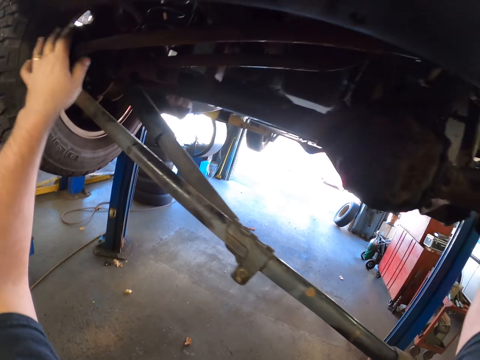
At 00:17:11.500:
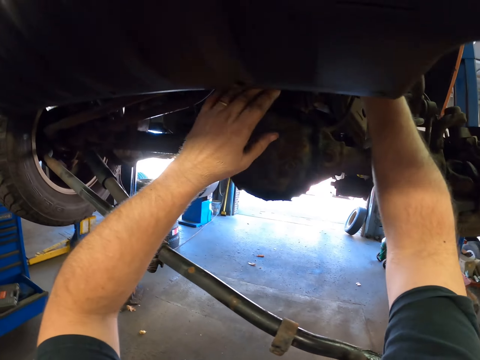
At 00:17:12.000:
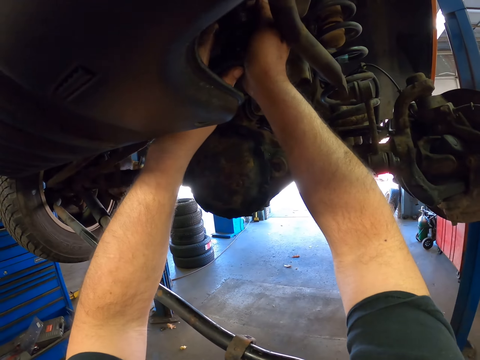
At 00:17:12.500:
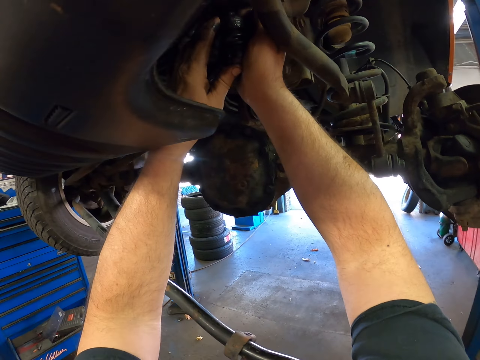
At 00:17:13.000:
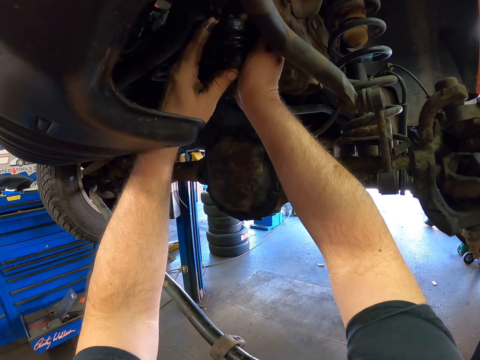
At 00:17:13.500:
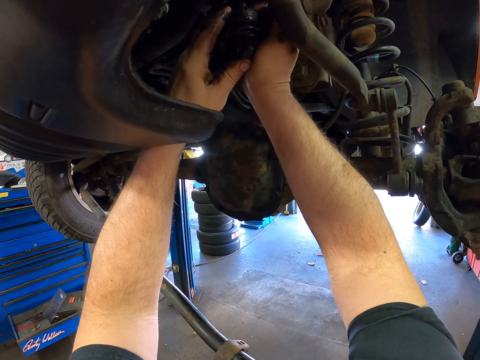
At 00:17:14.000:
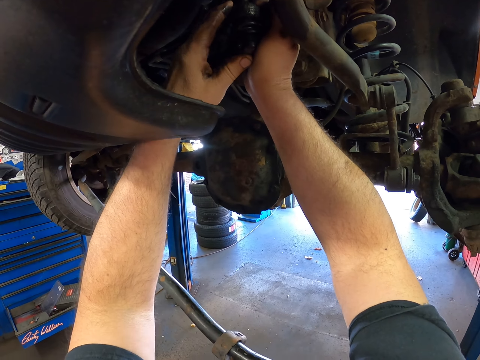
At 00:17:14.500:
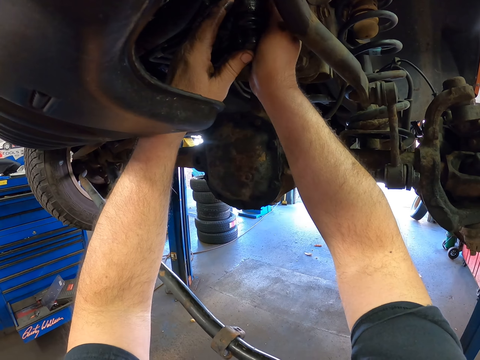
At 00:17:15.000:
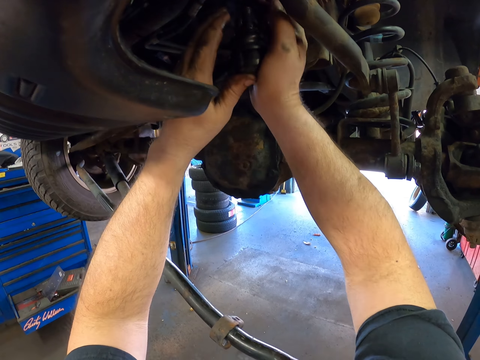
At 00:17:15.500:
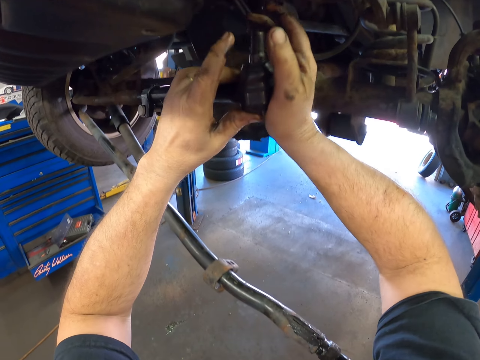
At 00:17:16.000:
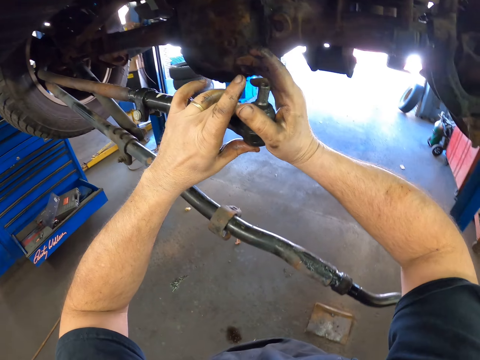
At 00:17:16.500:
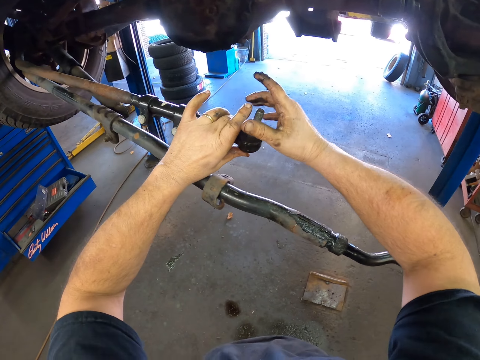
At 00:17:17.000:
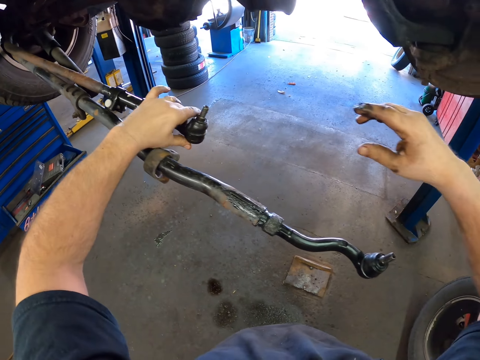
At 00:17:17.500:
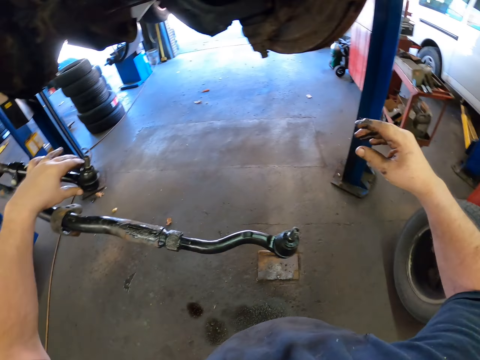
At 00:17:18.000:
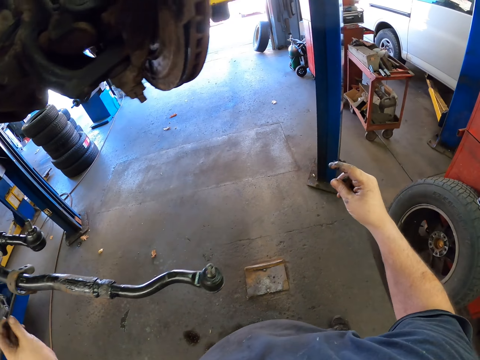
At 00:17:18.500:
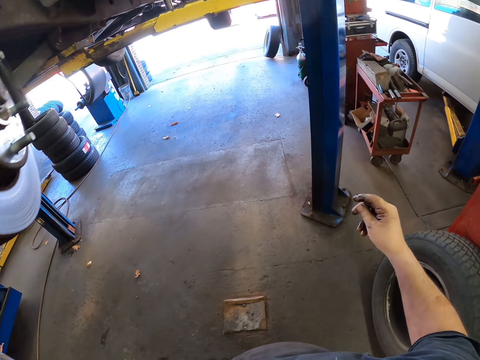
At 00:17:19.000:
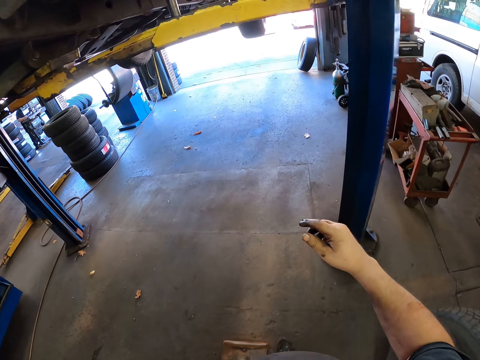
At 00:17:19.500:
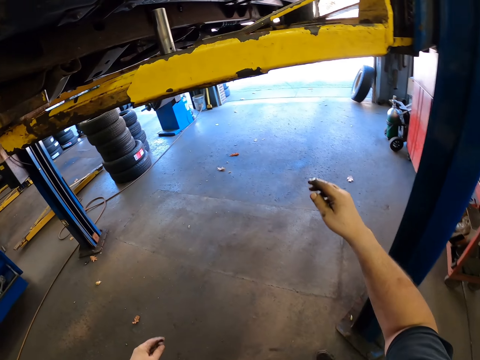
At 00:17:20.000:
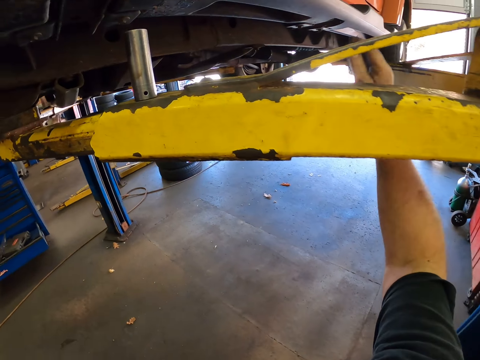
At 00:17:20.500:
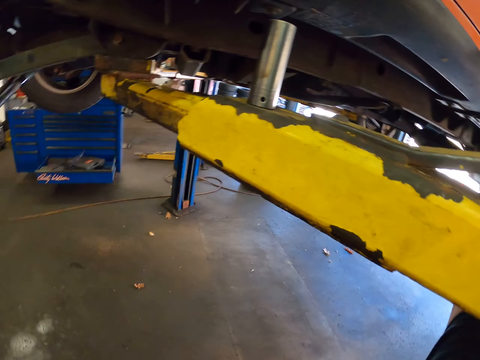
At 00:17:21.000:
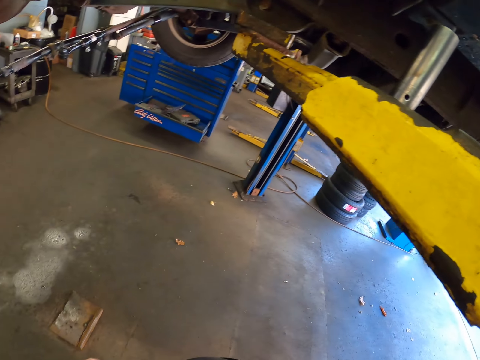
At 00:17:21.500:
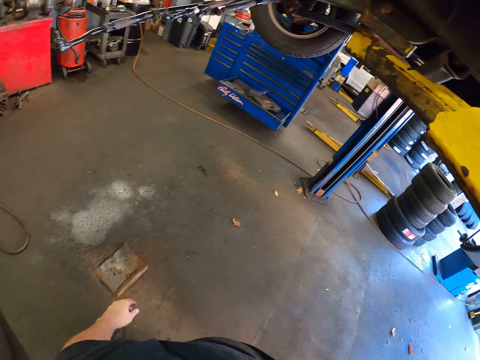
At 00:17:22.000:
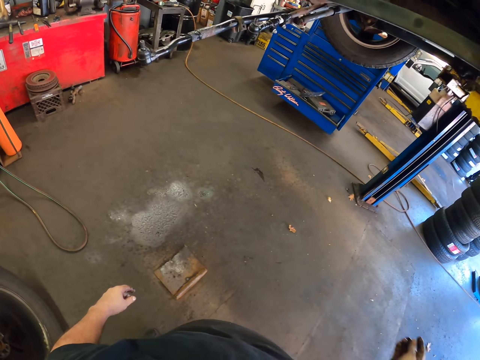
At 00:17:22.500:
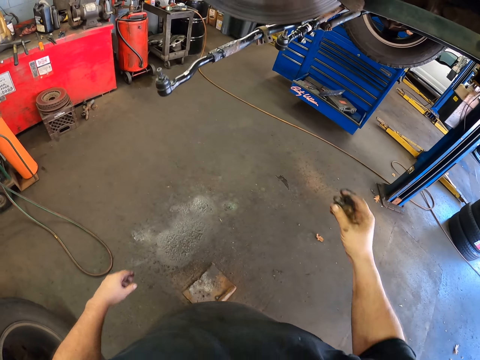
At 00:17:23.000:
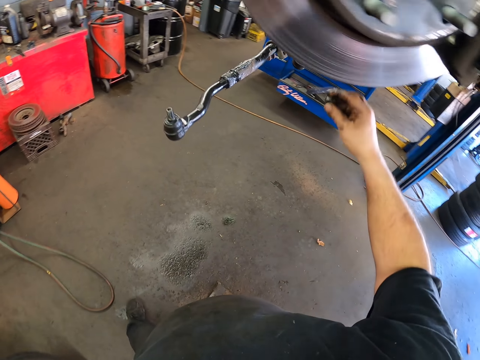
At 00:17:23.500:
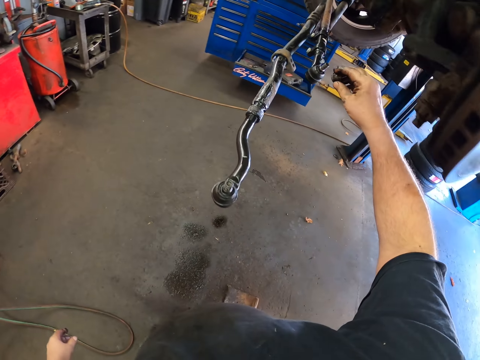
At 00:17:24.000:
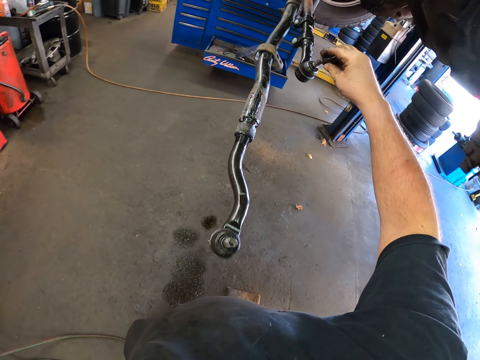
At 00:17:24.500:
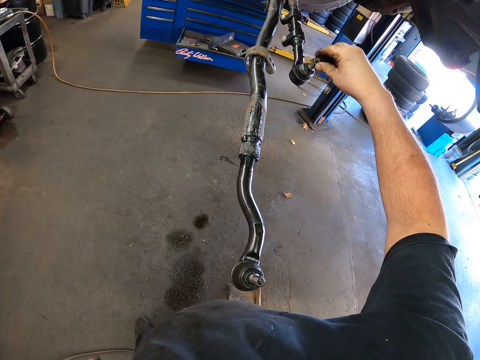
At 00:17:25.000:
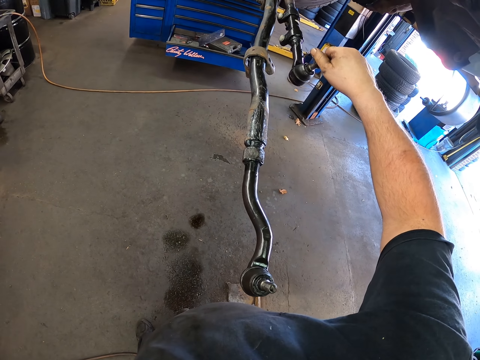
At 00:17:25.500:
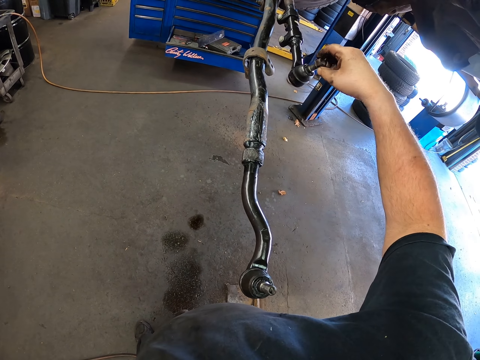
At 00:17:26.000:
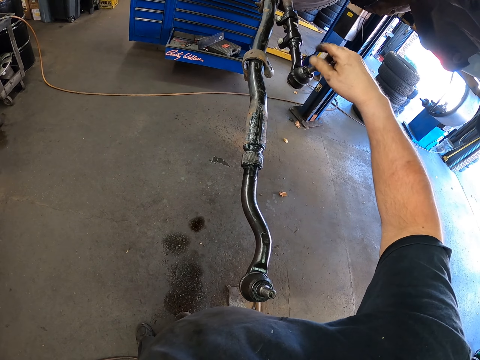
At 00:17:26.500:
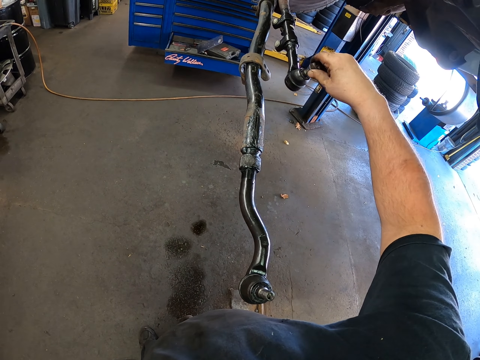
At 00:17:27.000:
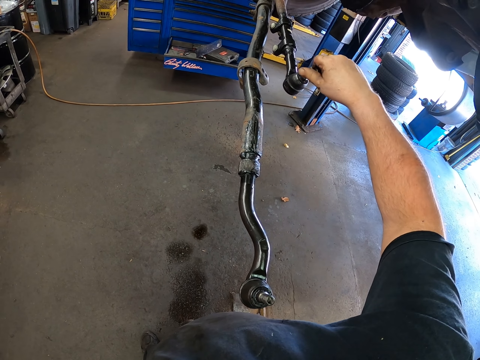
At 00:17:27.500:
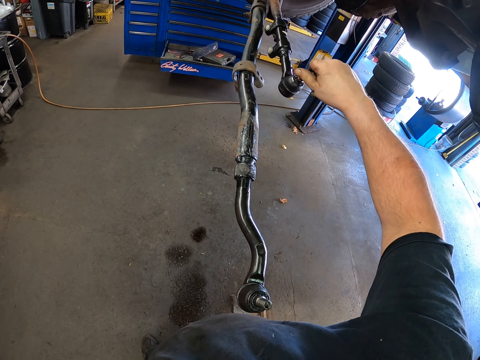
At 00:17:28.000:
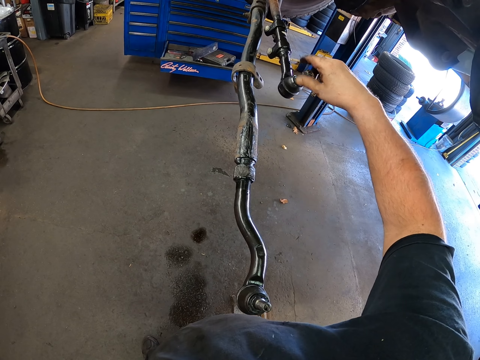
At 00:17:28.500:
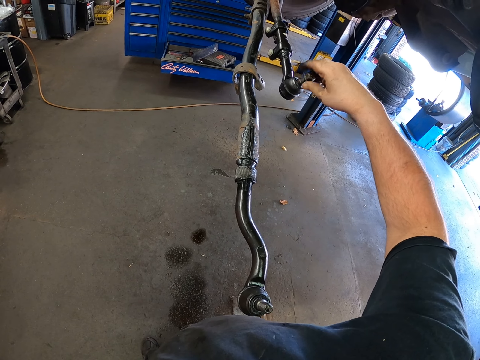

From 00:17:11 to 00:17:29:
The camera wearer pushes the metal with both hands. They move the metal. They step forward. They touch something. They pick up a nut. They step forward. They put the nut on the bolt. They tighten the nut.

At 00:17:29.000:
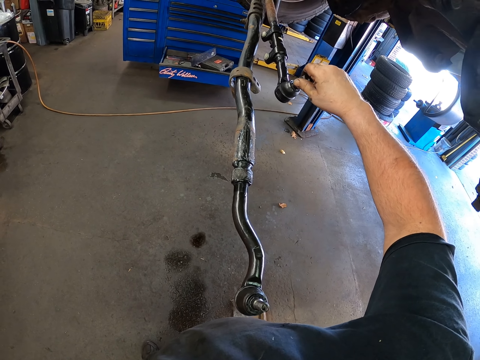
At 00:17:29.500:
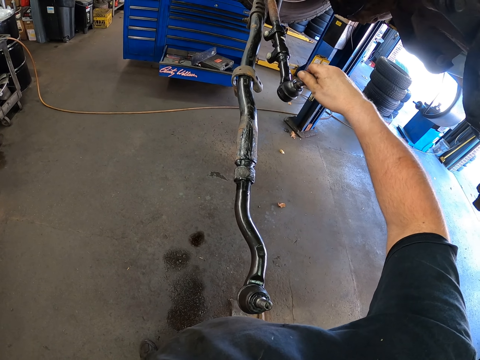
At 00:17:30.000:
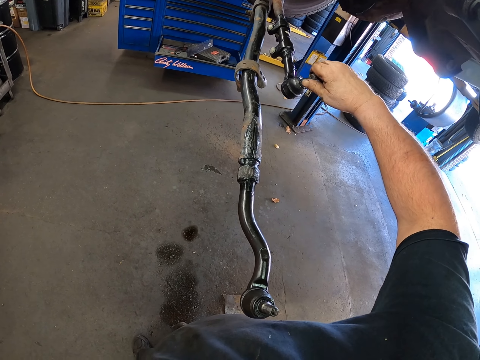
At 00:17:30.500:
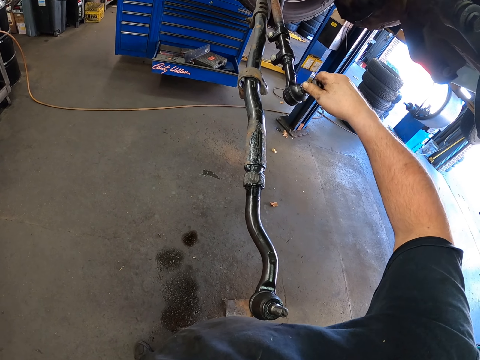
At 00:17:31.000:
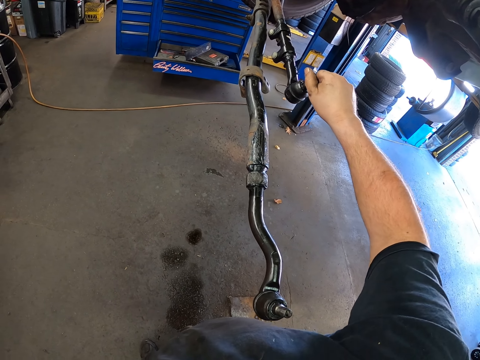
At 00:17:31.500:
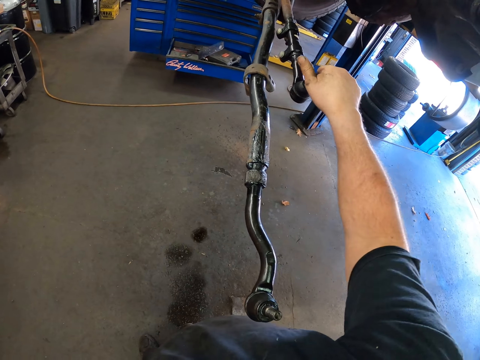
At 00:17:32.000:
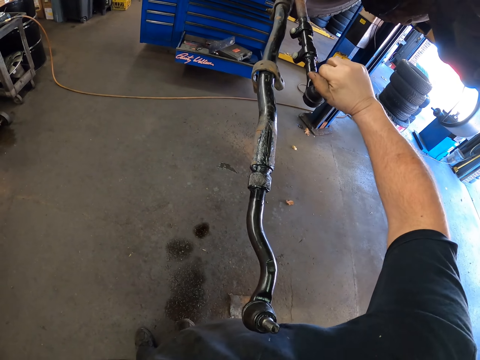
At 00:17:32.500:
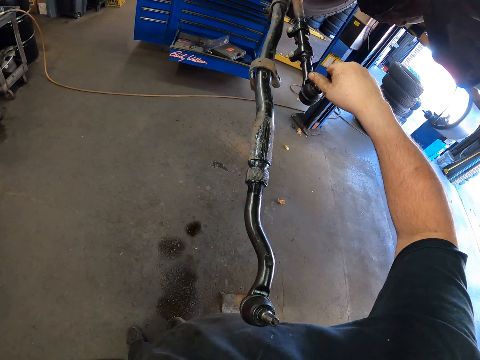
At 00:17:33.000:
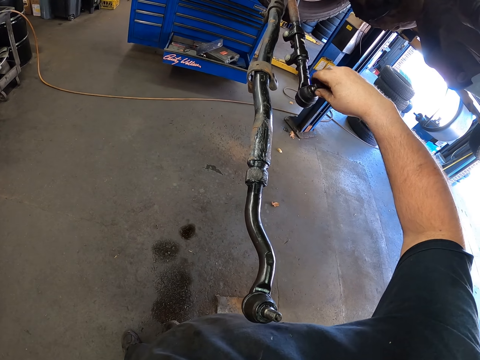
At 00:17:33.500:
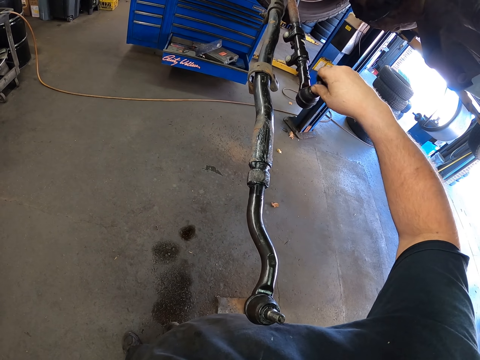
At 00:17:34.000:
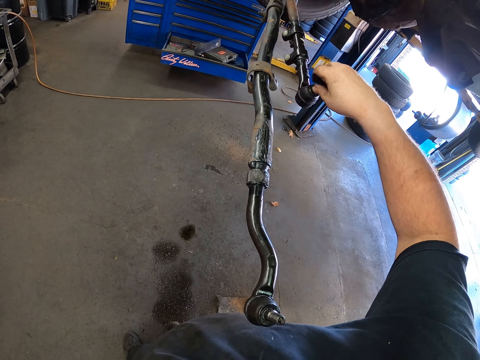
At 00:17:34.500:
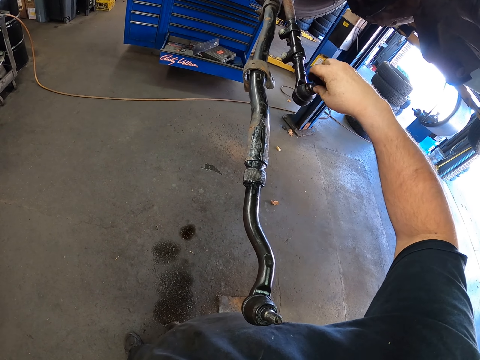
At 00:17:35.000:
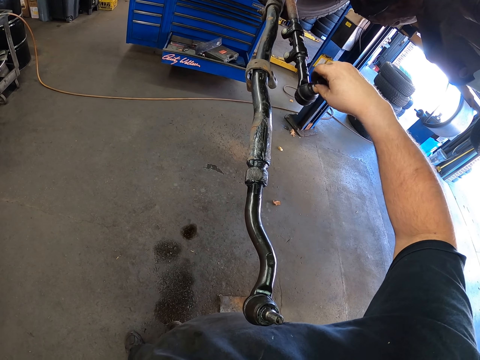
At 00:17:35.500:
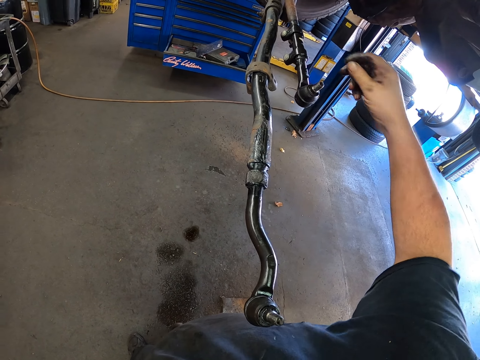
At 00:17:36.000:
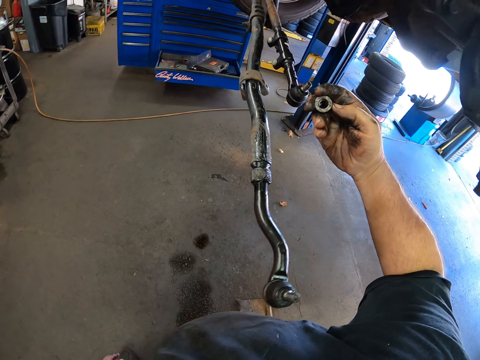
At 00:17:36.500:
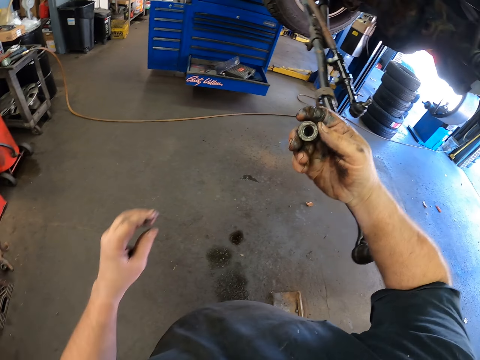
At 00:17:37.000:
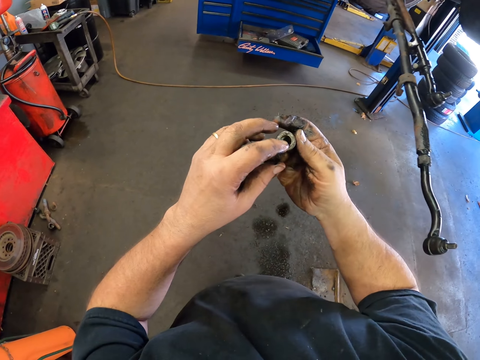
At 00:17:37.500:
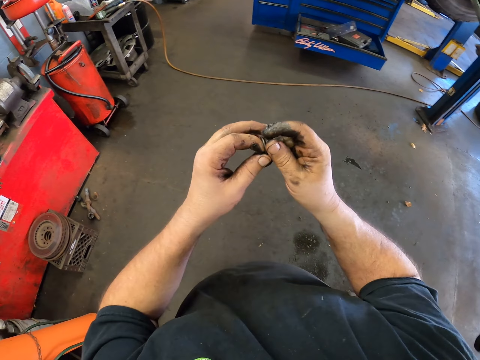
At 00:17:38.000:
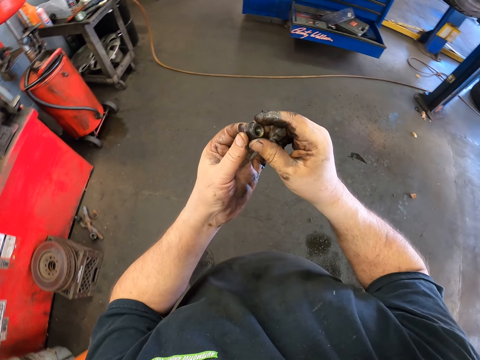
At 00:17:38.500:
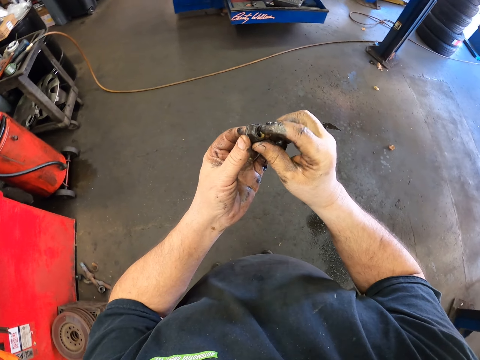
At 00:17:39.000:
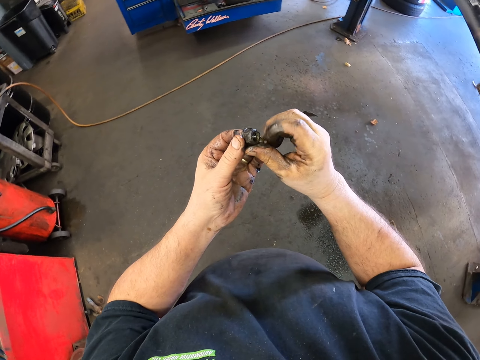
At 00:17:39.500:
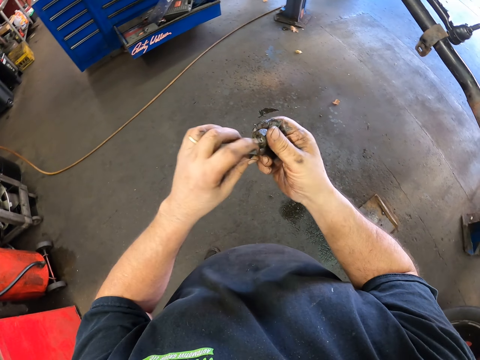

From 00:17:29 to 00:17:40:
The camera wearer loosens the nut. They look at the nut. They pass the nut to the left hand. They wipe the nut with the fingers.
